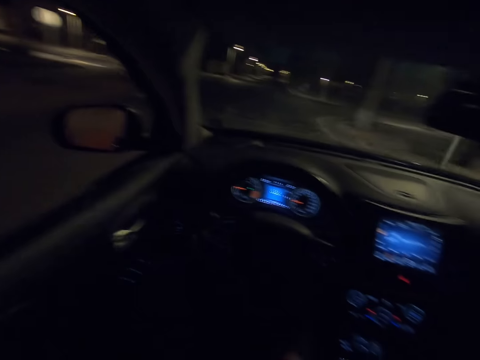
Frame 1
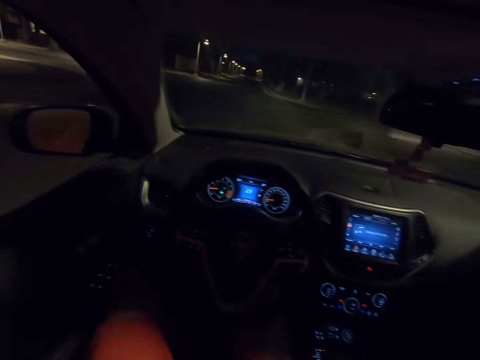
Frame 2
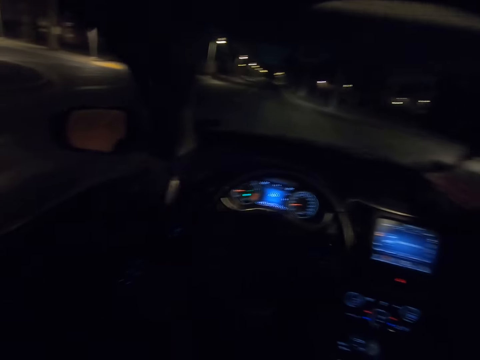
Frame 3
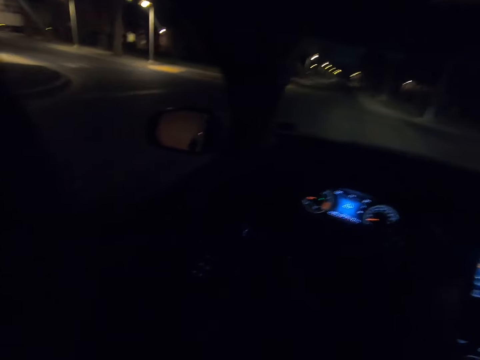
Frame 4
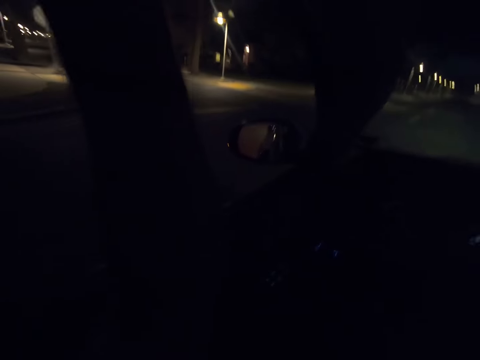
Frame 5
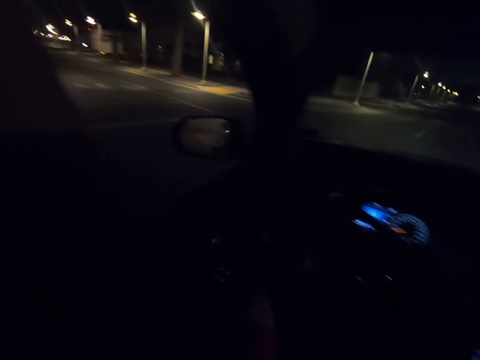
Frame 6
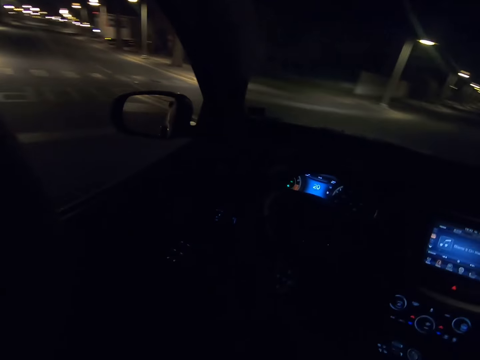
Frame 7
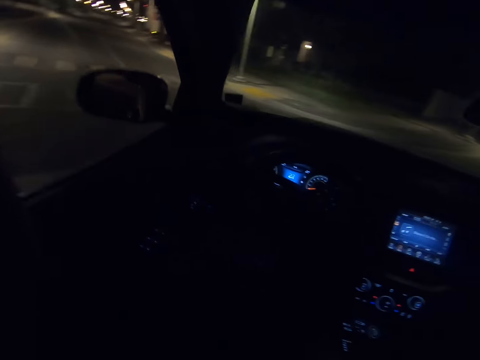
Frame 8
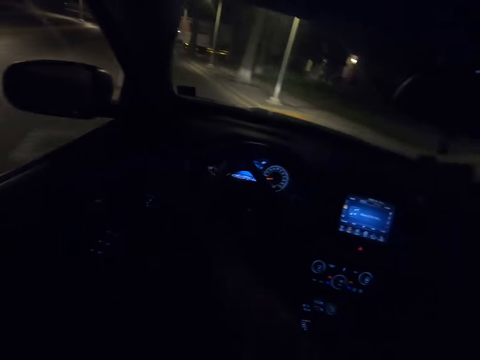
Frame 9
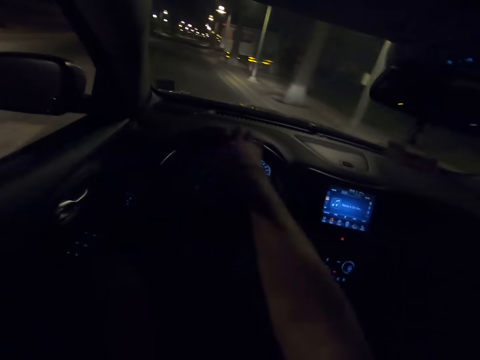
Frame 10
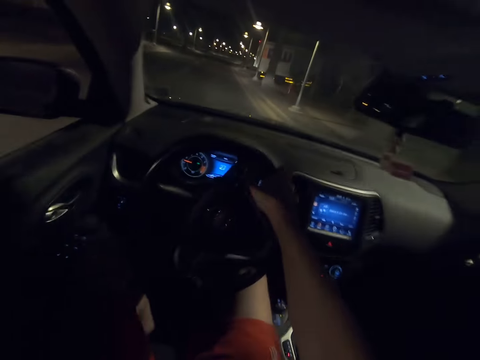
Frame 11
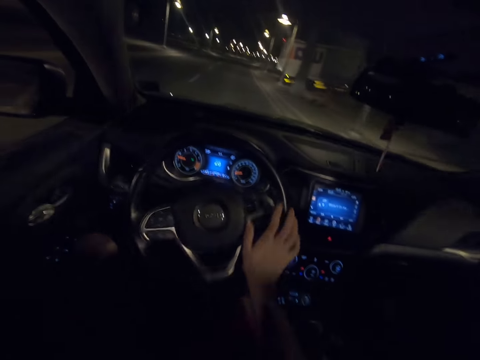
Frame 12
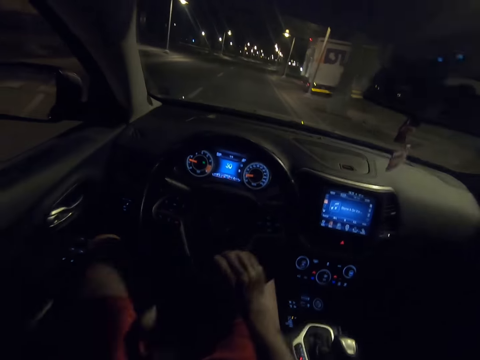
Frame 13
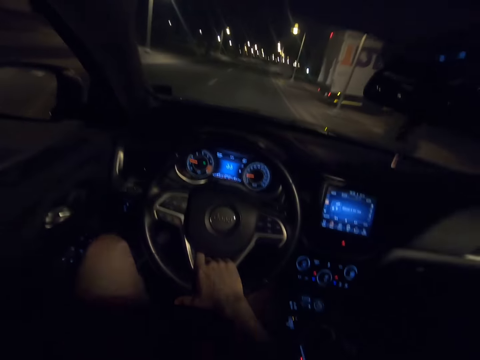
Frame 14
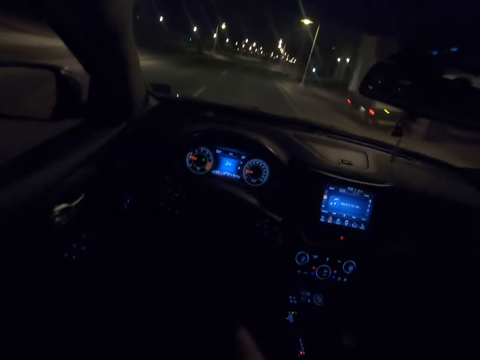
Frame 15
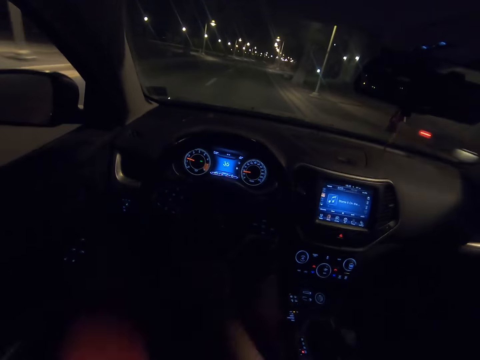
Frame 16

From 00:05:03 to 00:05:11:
The camera wearer drives the car.

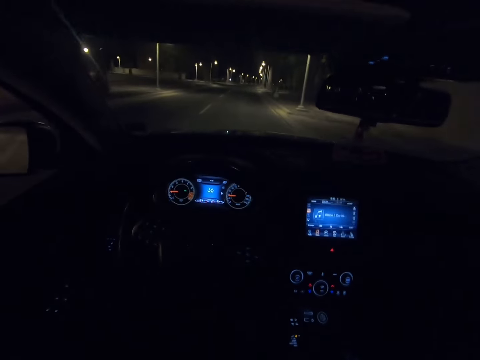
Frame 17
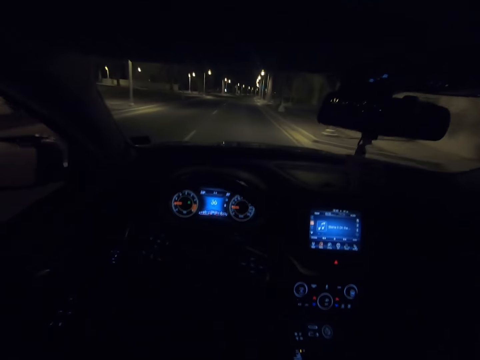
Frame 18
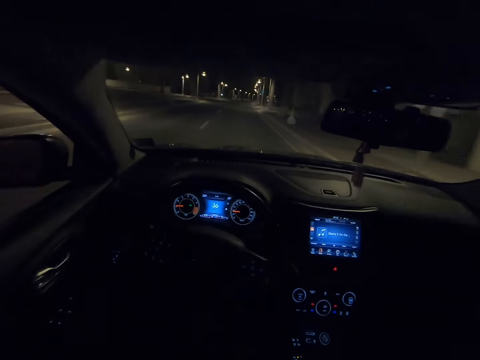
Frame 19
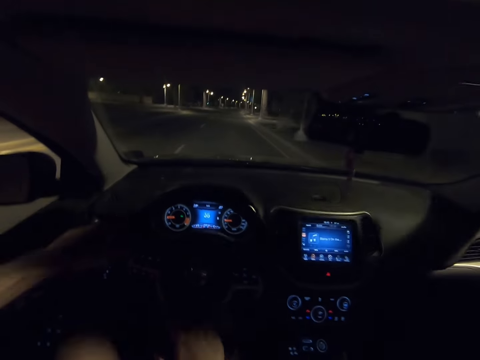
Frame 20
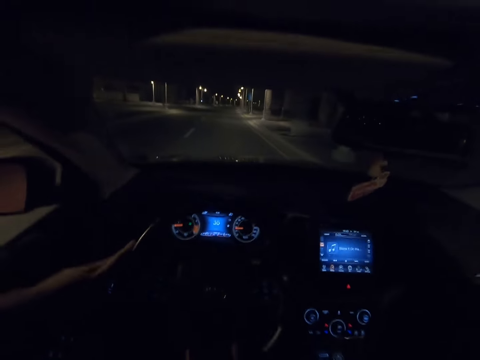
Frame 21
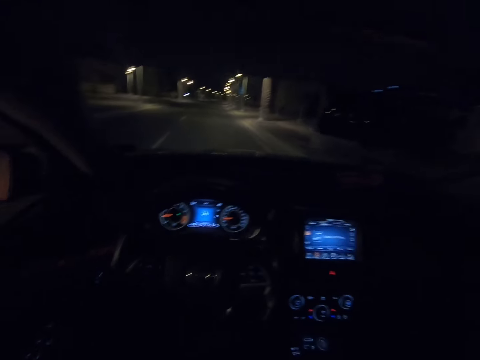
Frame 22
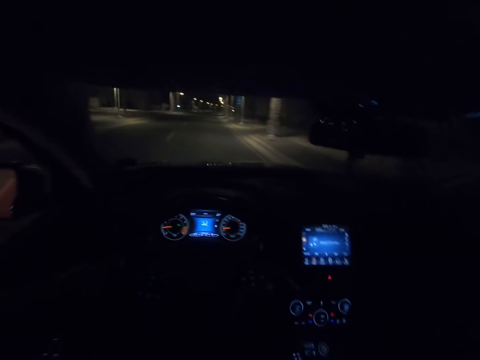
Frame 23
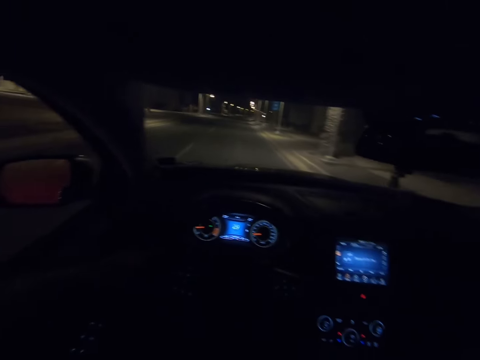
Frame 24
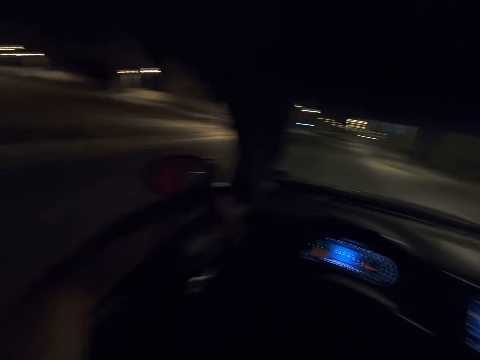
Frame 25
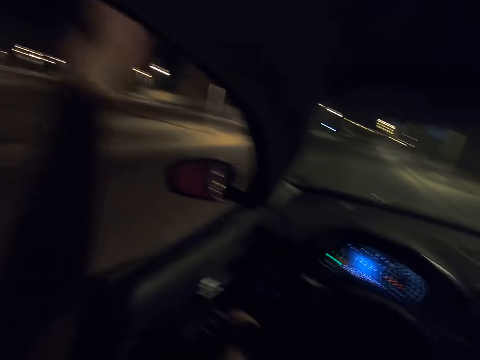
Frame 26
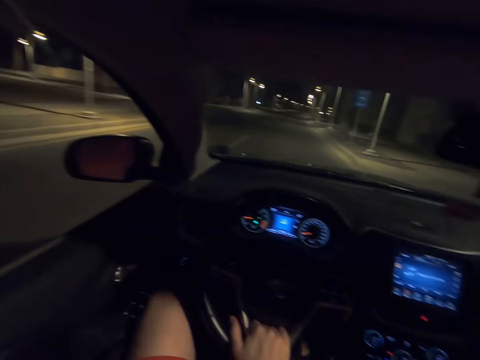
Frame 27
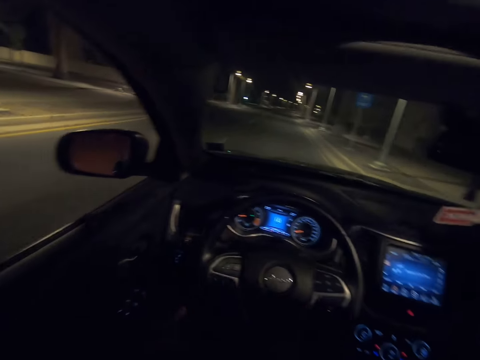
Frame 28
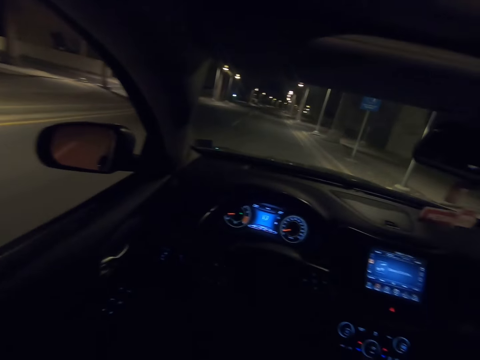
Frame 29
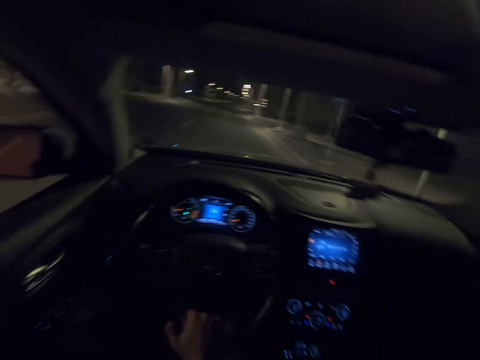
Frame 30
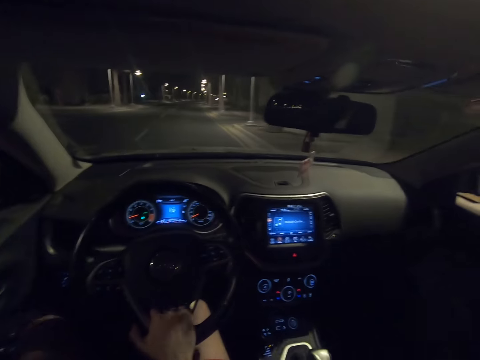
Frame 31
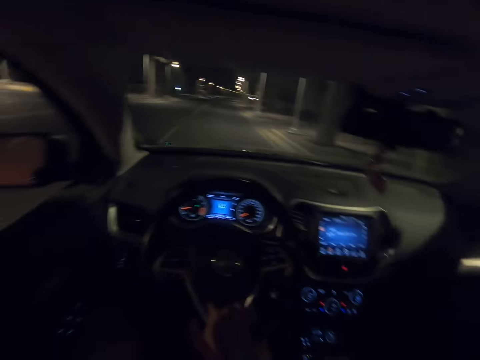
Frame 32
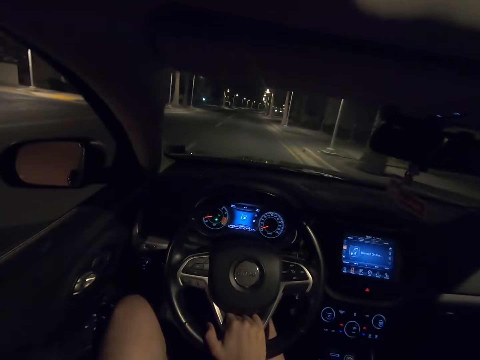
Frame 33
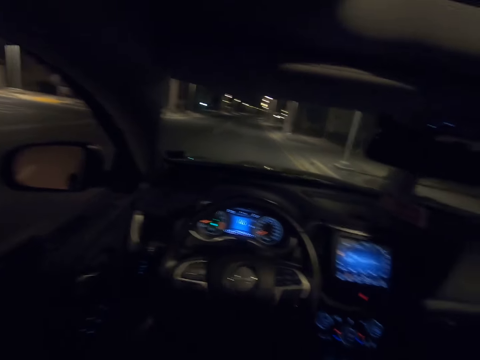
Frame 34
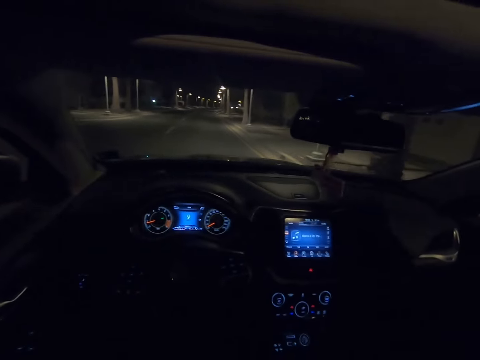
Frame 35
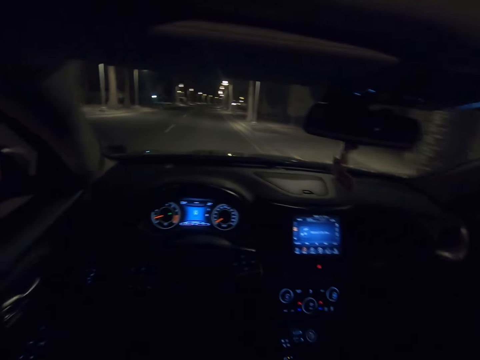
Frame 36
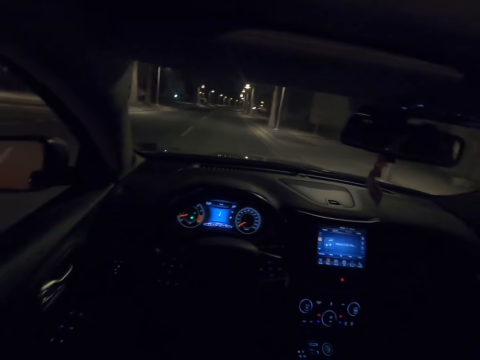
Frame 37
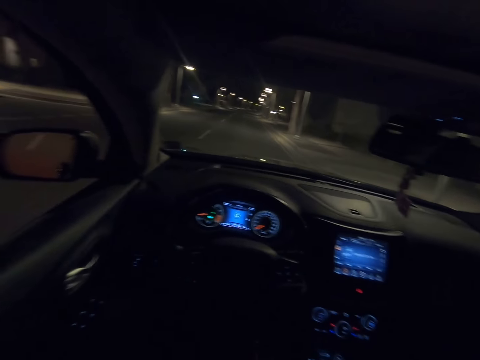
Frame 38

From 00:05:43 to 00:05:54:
The camera wearer holds the steering wheel with both hands. They raise the hand. They drive the car.

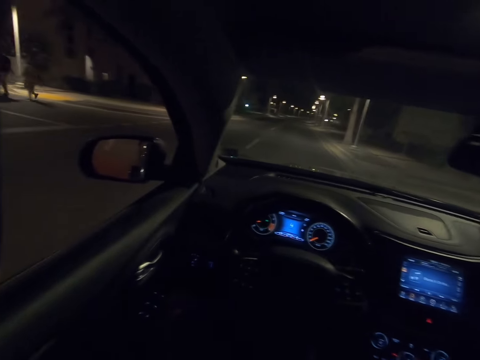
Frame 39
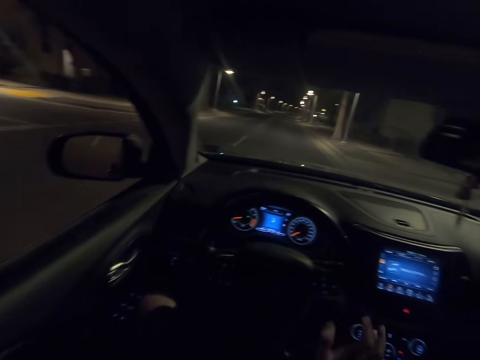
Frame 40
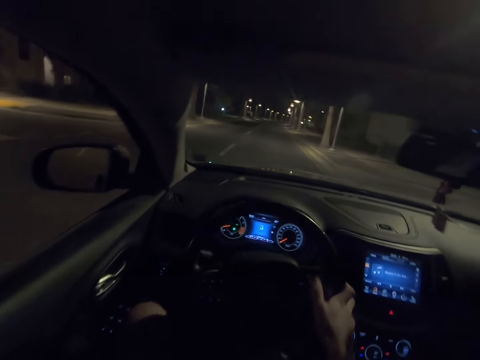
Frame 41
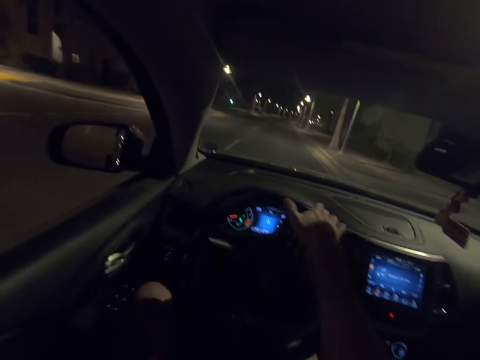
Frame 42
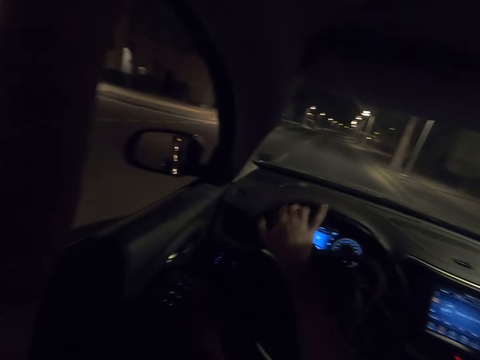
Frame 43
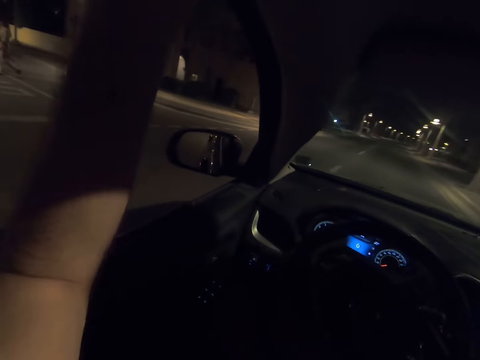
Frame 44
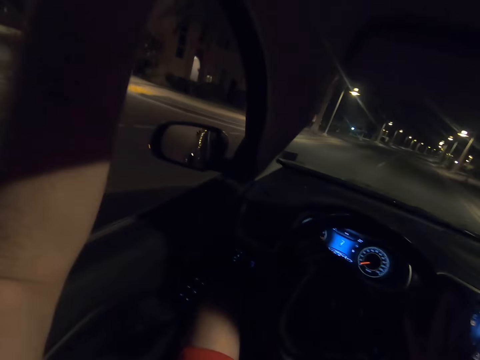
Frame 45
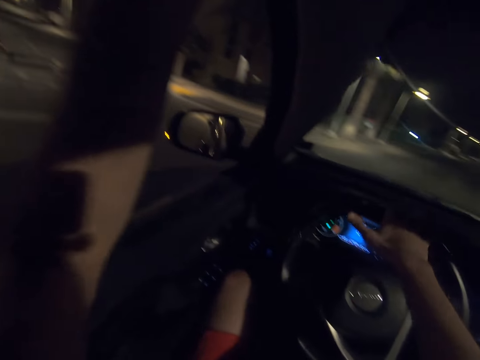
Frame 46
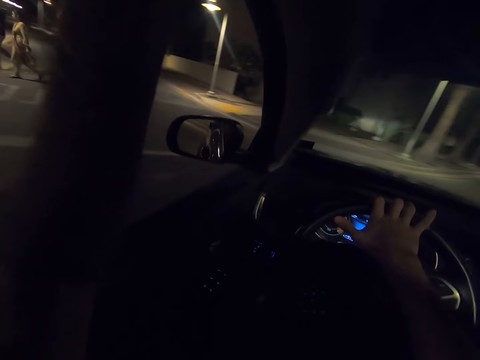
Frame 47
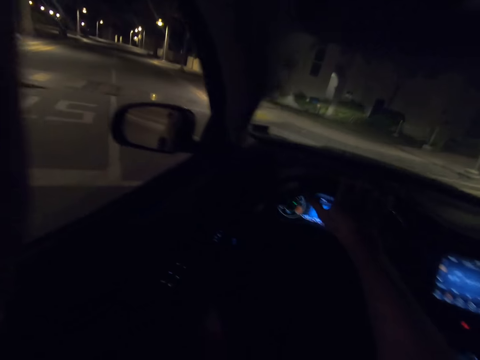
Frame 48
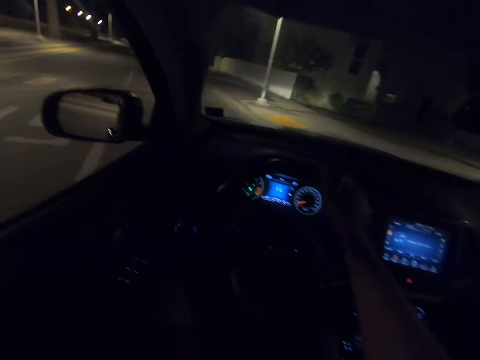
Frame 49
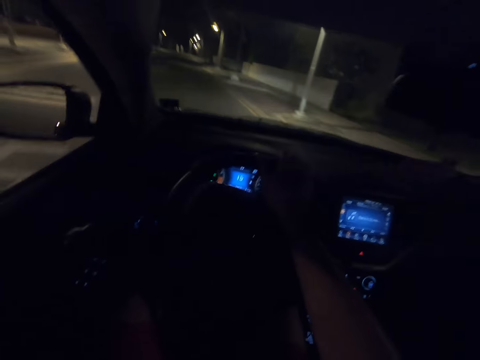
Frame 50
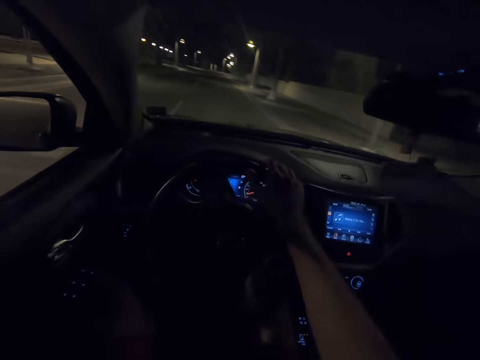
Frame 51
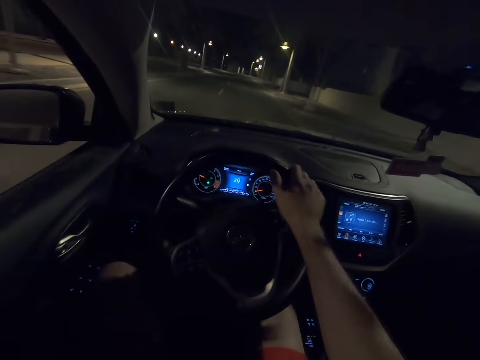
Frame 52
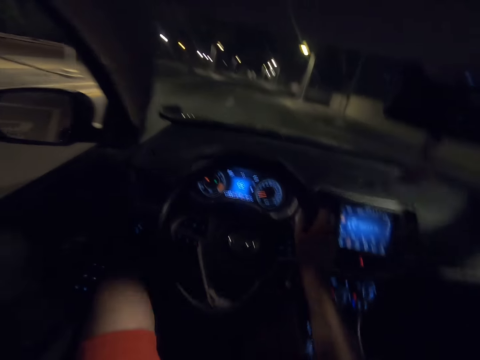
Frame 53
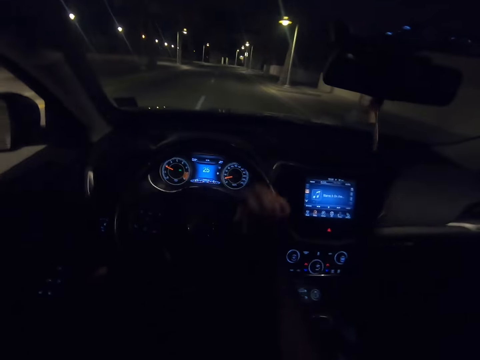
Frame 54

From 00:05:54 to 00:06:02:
The camera wearer takes a turn on the road. They drive the car.
